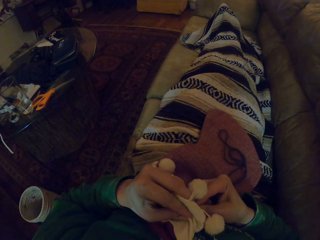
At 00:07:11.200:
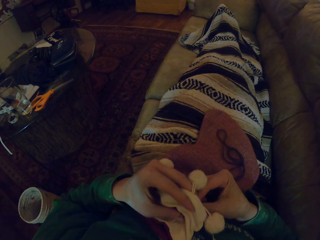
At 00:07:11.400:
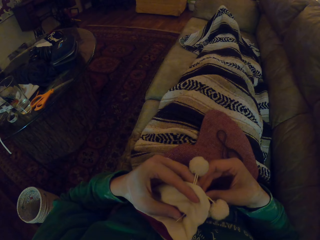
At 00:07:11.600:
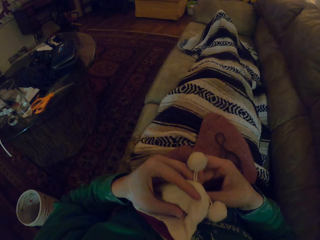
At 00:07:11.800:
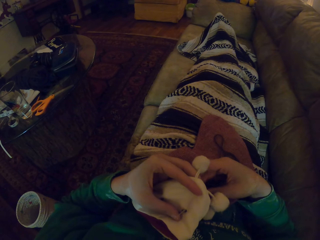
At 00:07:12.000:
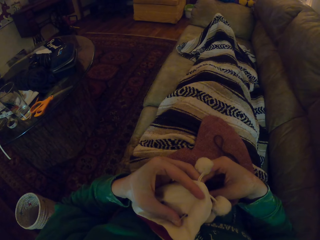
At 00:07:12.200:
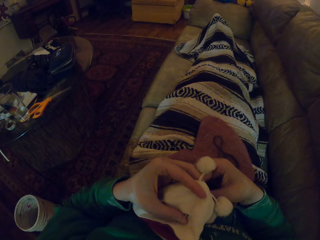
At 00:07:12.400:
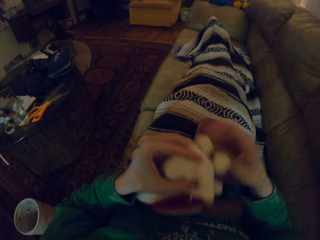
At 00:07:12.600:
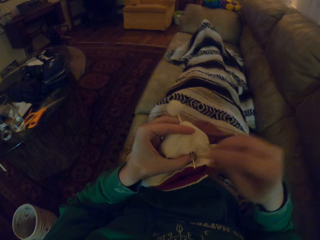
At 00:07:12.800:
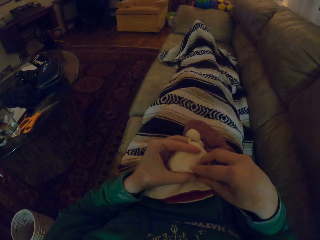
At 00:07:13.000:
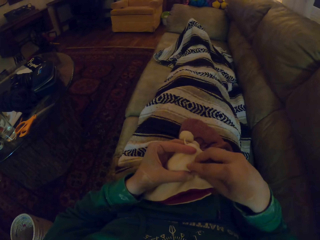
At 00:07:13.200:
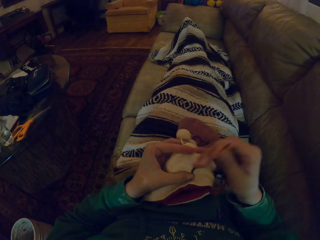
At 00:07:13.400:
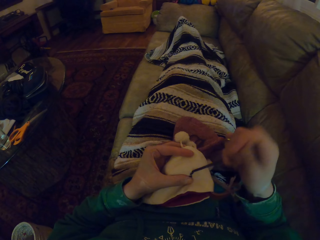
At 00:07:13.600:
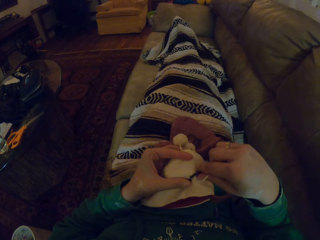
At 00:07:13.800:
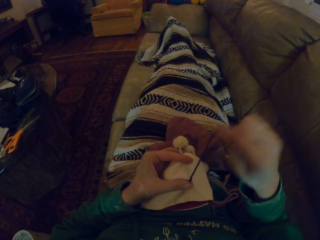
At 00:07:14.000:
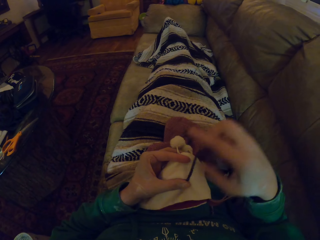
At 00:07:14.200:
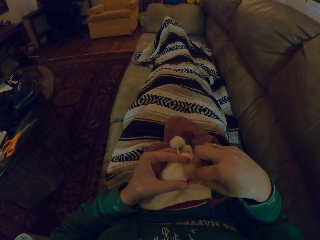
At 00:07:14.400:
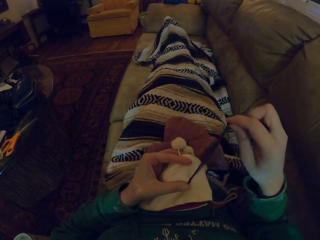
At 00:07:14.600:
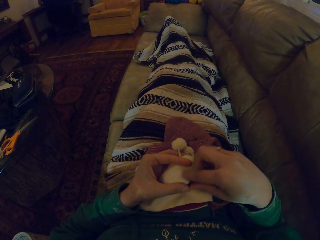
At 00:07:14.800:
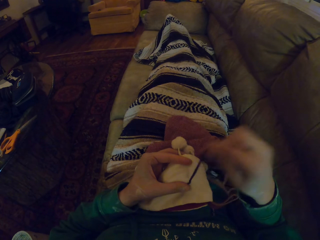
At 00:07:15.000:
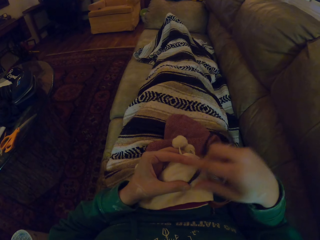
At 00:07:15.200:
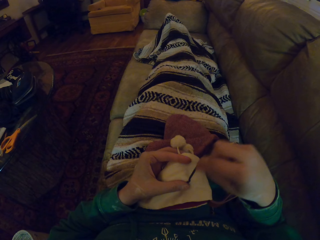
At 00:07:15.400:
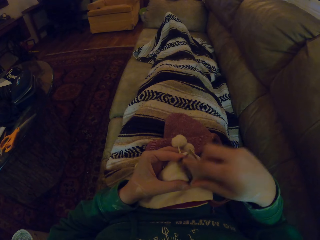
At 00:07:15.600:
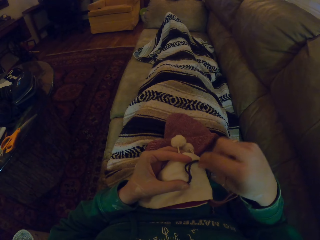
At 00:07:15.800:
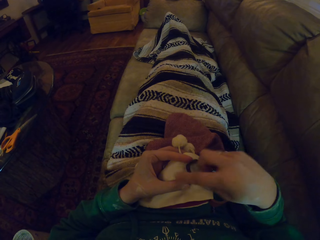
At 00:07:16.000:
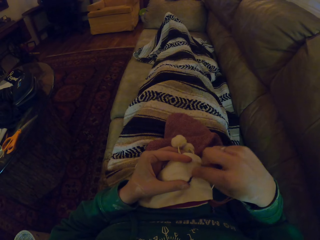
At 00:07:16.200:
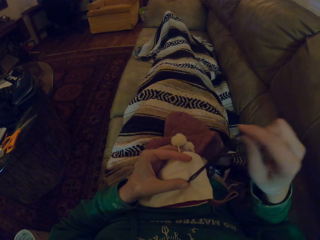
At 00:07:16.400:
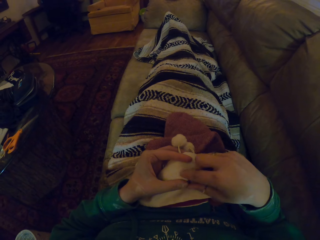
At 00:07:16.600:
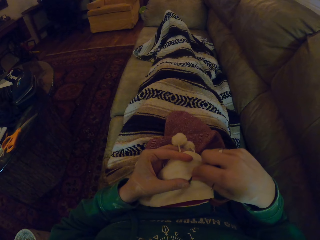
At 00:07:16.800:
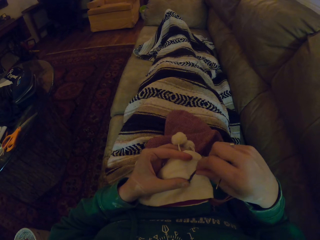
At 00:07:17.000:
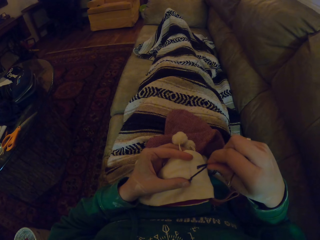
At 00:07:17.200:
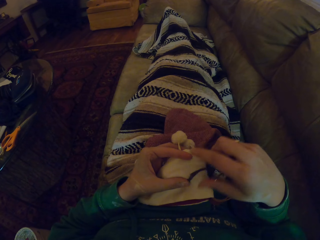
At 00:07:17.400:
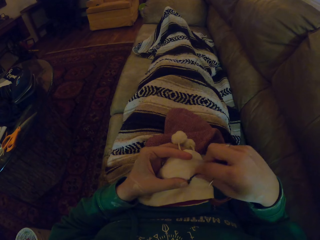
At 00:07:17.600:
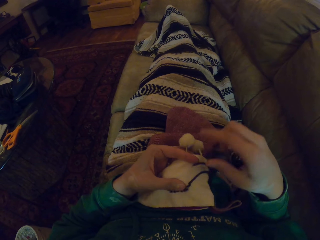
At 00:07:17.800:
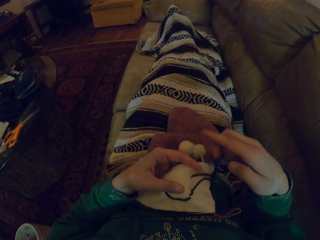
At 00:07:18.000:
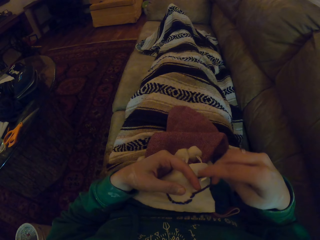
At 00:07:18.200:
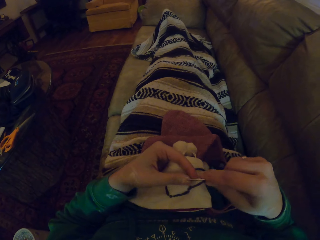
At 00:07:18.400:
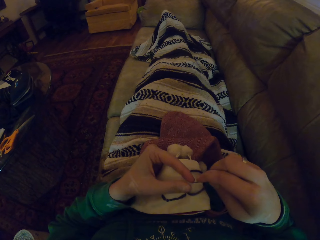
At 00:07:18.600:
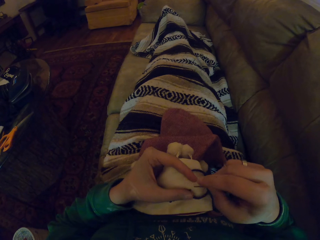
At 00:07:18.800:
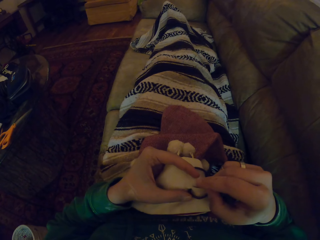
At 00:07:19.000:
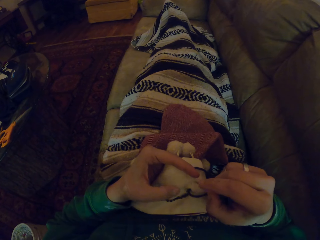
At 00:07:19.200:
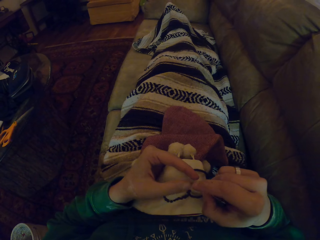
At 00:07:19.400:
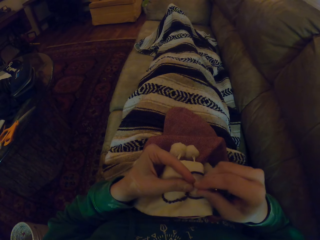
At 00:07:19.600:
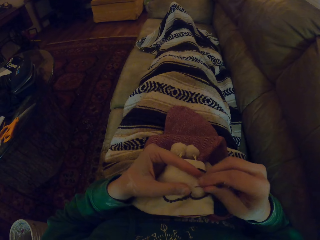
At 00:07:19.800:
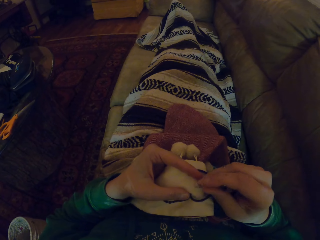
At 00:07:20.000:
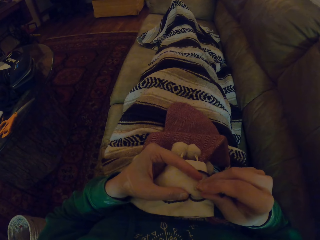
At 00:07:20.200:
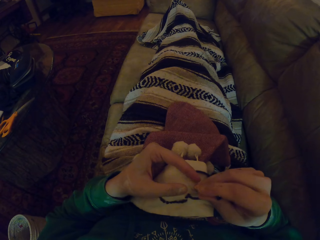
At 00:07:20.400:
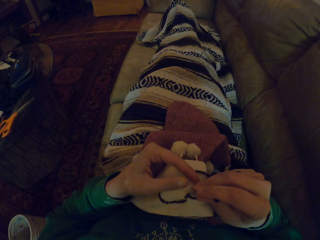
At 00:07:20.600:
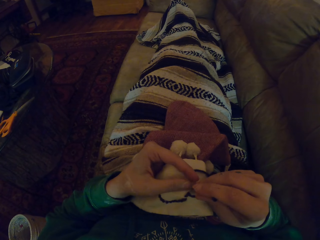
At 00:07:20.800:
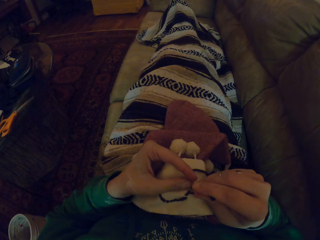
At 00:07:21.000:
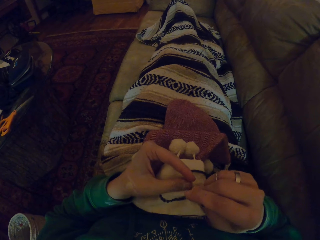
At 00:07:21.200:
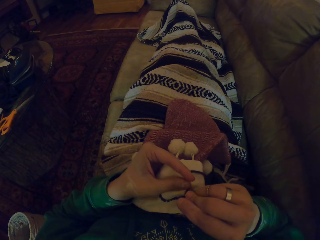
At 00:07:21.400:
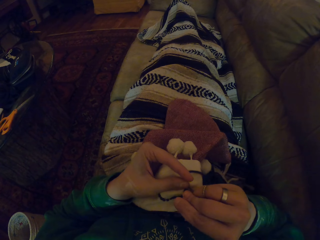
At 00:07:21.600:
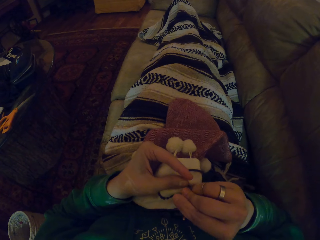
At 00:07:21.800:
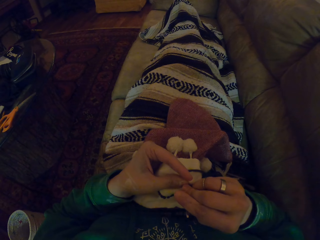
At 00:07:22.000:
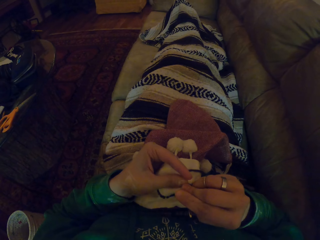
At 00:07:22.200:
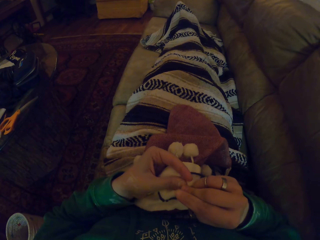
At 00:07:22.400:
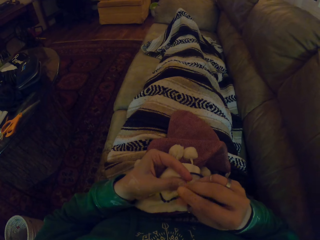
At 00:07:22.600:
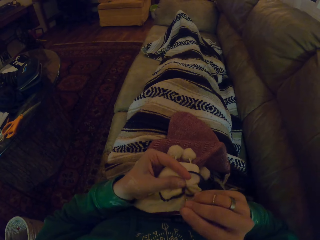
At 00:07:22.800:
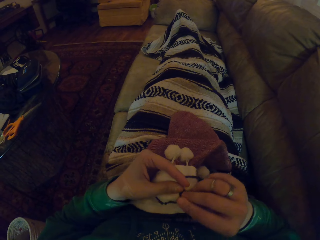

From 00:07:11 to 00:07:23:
The camera wearer pulls the yarn. They knit the marvin hat.

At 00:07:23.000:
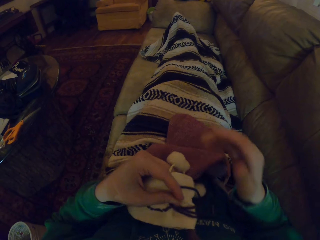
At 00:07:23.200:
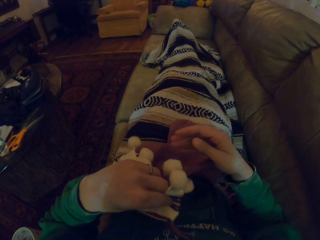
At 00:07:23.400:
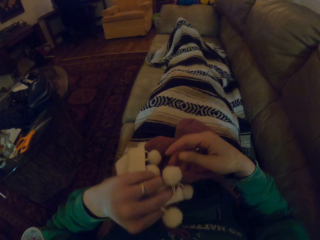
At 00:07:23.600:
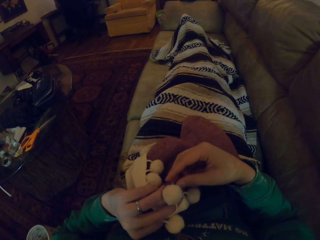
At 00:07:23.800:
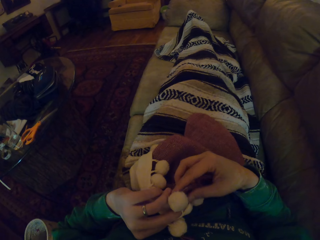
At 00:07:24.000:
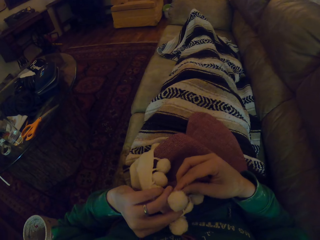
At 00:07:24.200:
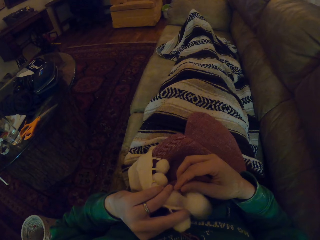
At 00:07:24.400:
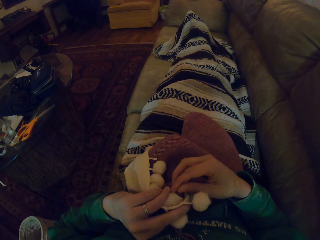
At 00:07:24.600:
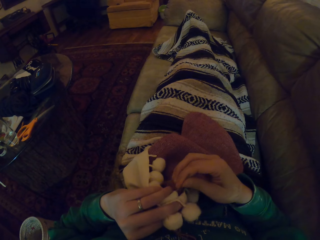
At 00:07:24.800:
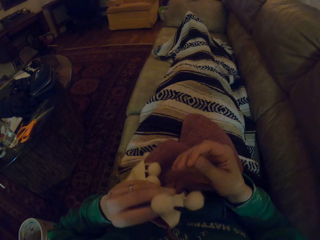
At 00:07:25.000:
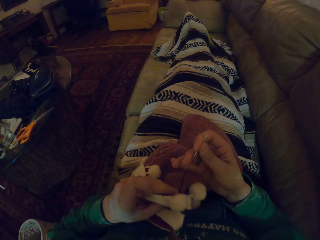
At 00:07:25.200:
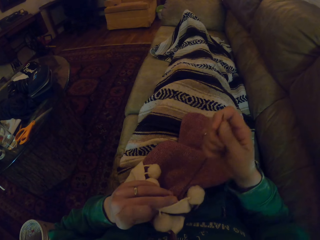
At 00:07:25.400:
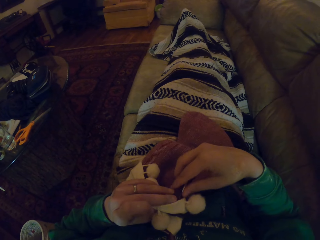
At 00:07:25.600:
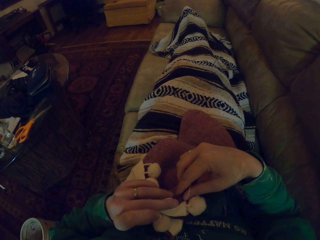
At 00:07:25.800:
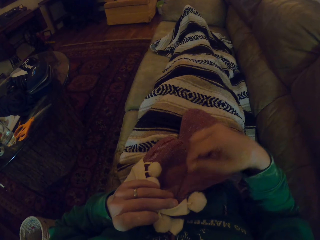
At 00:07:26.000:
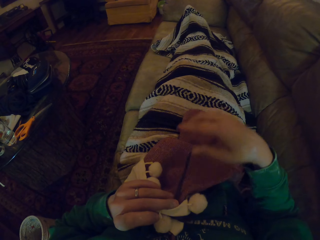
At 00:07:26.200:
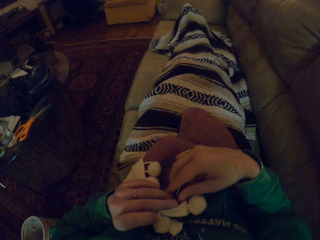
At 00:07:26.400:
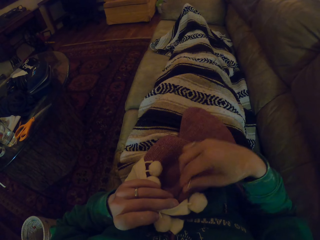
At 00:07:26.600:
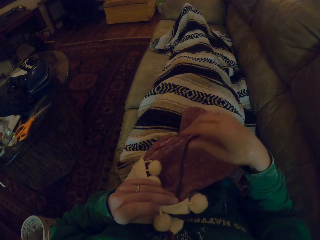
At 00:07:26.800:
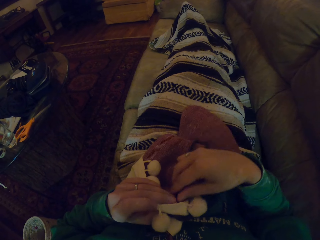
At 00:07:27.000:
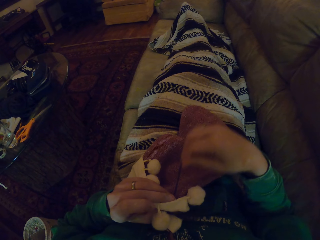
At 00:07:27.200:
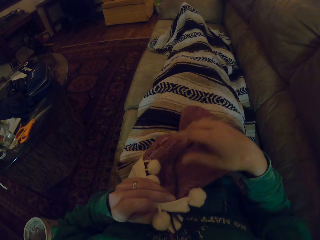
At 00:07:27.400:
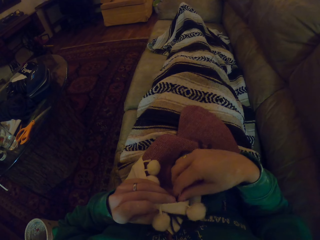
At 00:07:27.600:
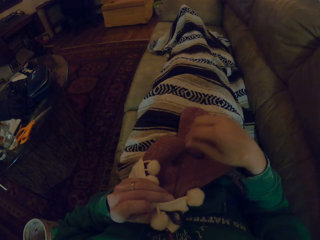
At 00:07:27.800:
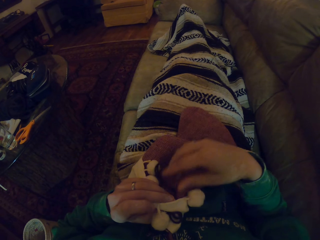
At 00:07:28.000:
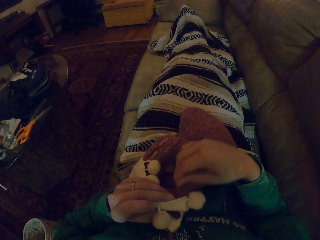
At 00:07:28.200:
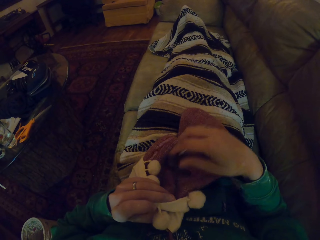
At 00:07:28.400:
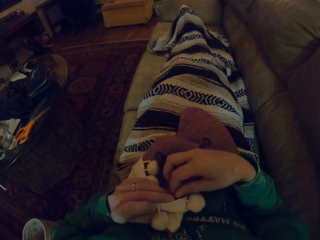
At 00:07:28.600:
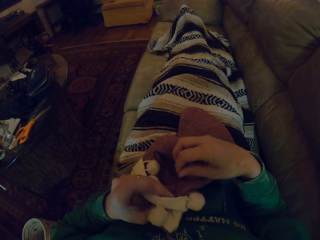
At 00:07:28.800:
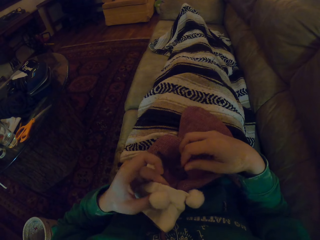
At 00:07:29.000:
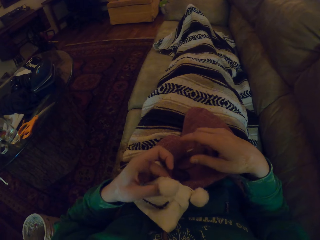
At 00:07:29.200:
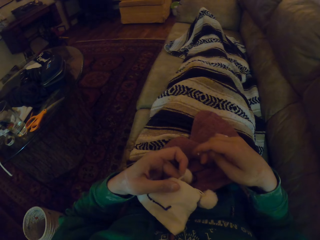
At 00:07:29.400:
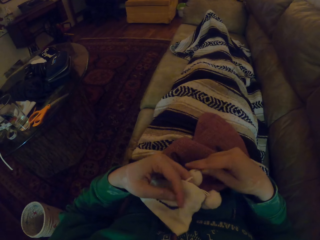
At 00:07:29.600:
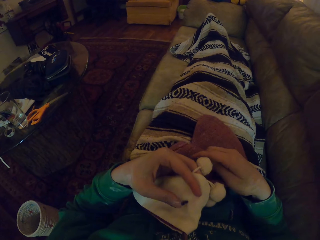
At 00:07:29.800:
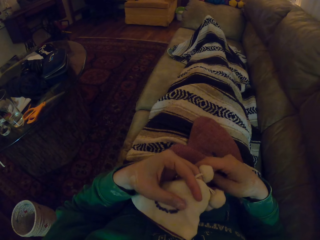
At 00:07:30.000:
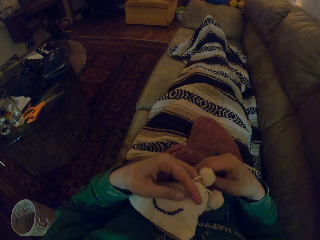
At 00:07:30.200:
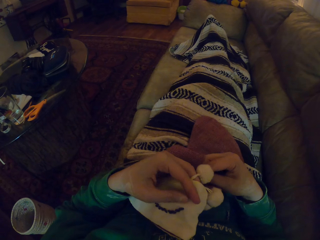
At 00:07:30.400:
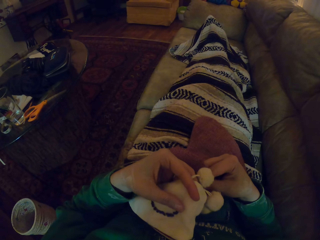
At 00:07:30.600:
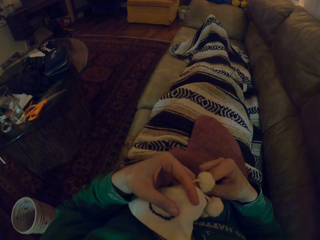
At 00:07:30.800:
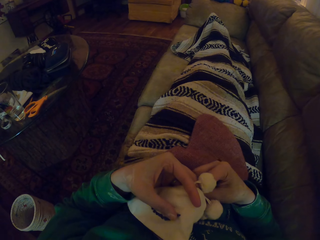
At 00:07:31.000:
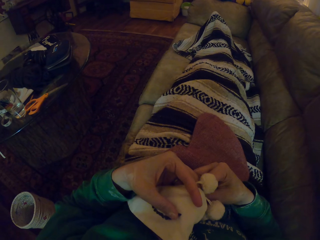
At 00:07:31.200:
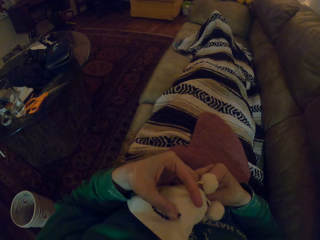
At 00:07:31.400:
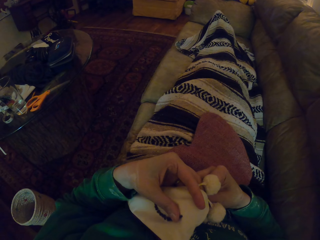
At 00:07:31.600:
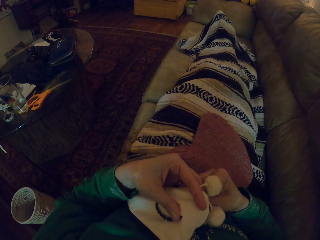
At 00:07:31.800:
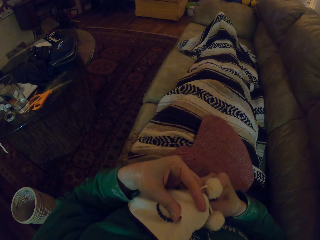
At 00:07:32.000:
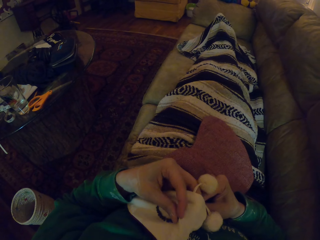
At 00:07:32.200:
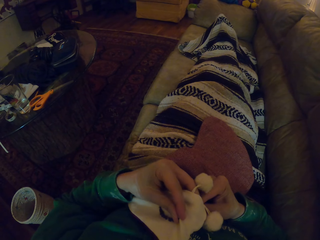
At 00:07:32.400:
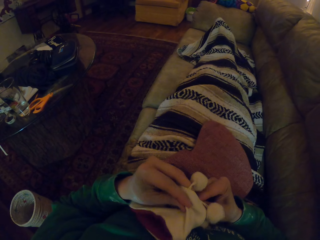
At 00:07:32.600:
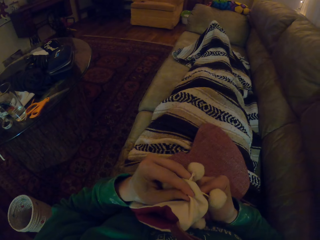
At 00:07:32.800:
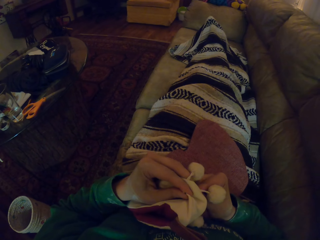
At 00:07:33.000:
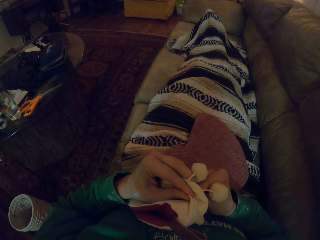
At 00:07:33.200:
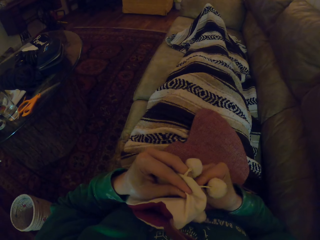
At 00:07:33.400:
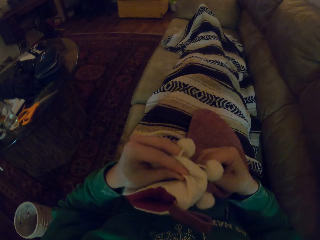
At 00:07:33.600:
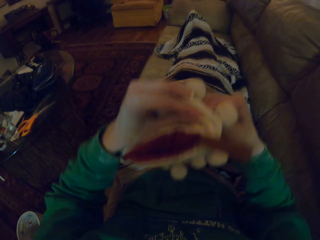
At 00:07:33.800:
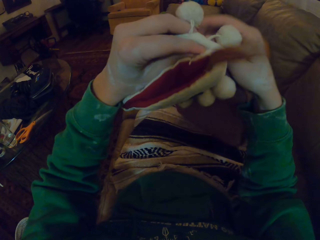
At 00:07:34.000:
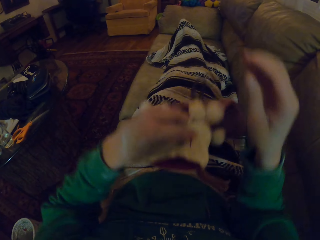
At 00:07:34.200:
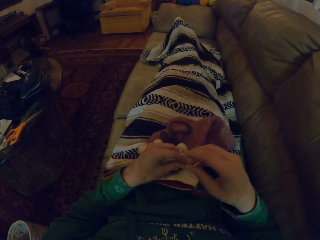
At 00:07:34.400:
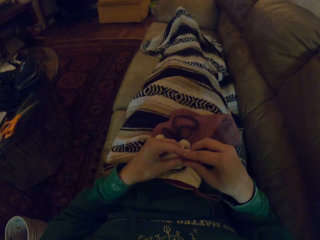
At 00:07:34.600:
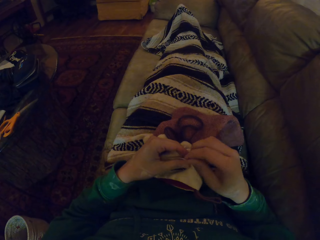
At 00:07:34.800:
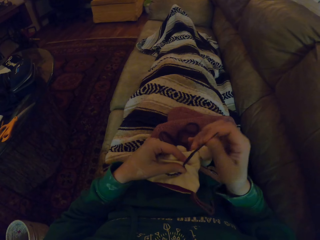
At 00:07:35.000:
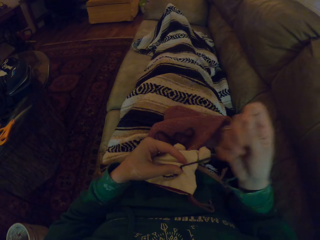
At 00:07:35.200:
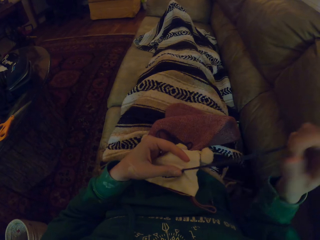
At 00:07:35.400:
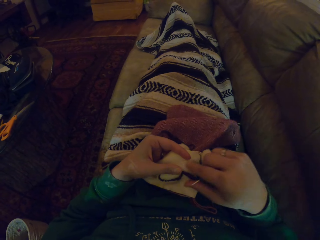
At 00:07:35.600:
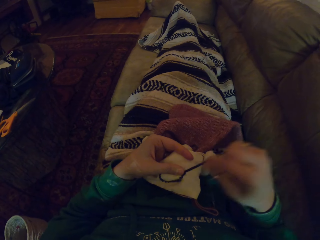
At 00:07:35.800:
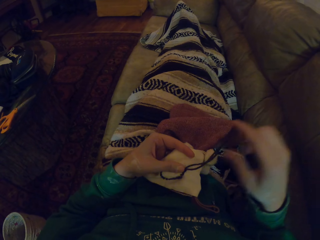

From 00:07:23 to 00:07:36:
The camera wearer pulls the yarn. They knit the marvin hat and lift the marvin hat.
